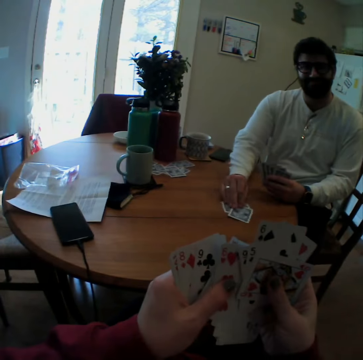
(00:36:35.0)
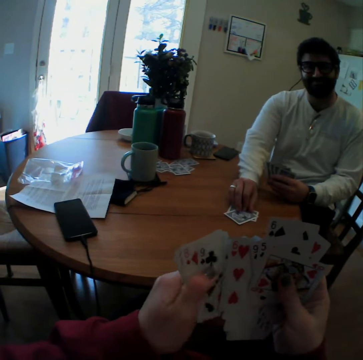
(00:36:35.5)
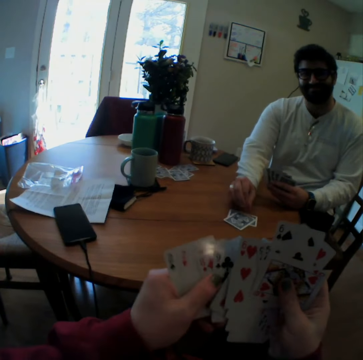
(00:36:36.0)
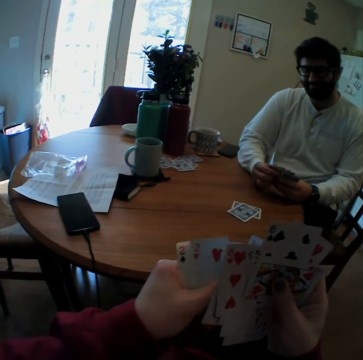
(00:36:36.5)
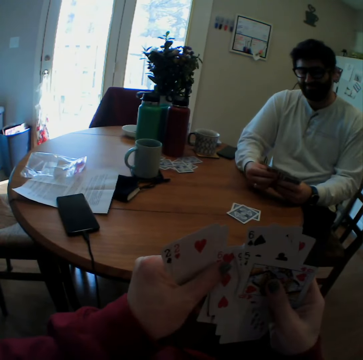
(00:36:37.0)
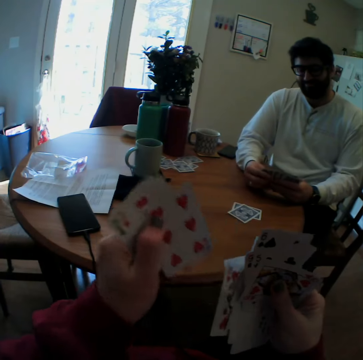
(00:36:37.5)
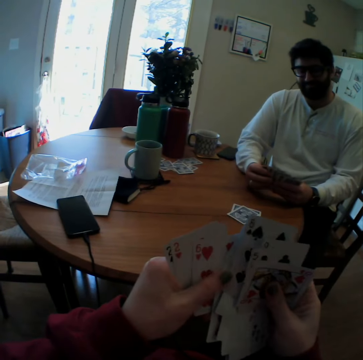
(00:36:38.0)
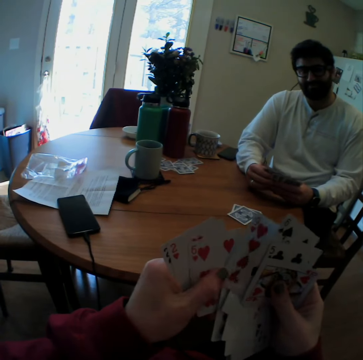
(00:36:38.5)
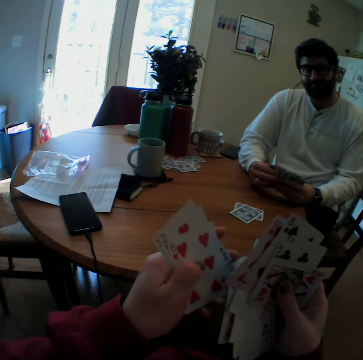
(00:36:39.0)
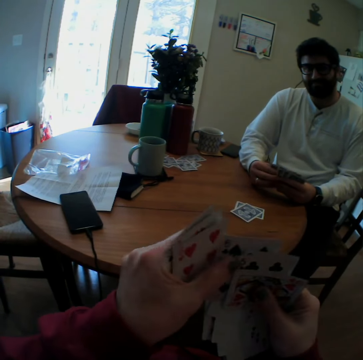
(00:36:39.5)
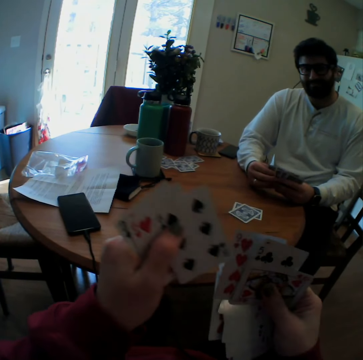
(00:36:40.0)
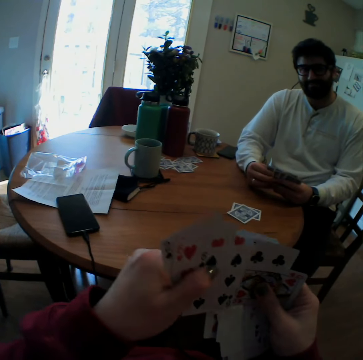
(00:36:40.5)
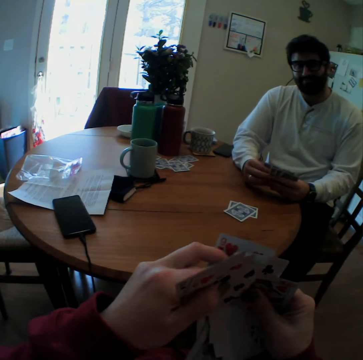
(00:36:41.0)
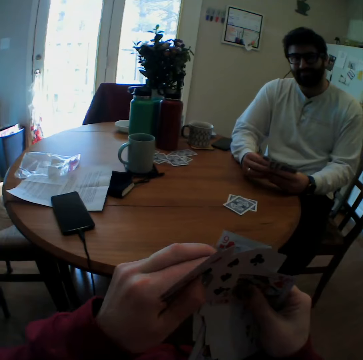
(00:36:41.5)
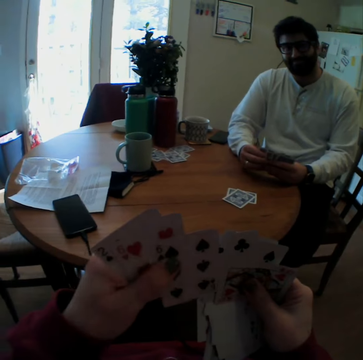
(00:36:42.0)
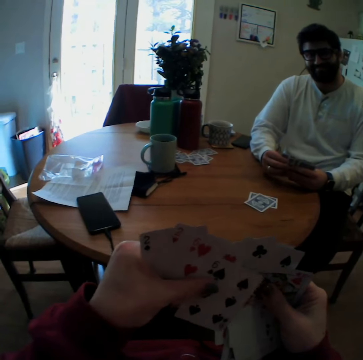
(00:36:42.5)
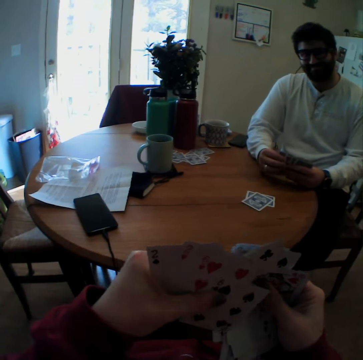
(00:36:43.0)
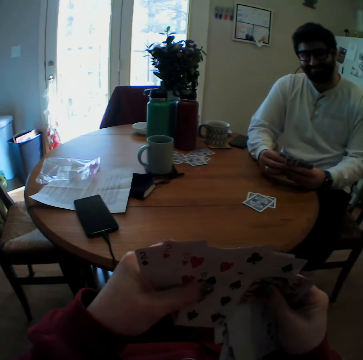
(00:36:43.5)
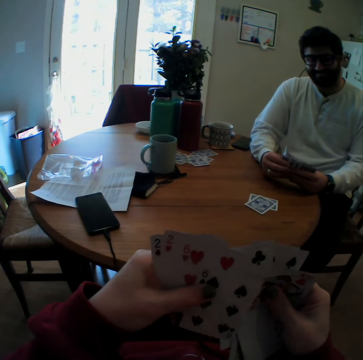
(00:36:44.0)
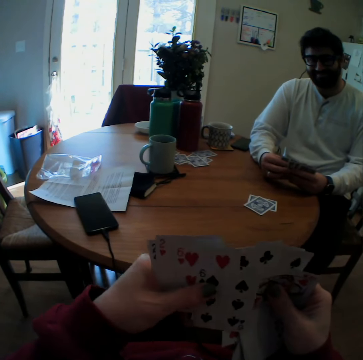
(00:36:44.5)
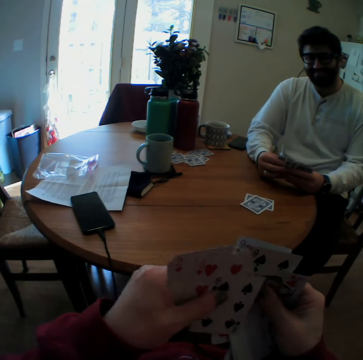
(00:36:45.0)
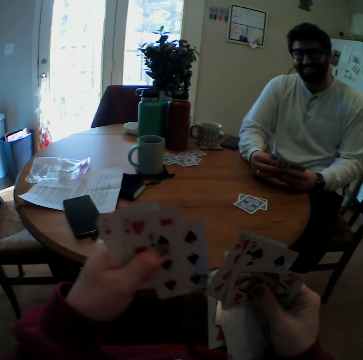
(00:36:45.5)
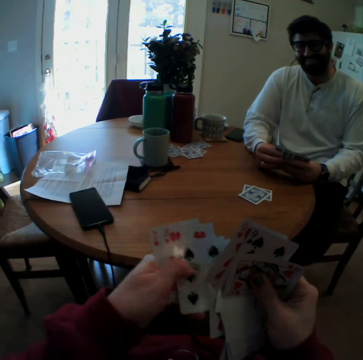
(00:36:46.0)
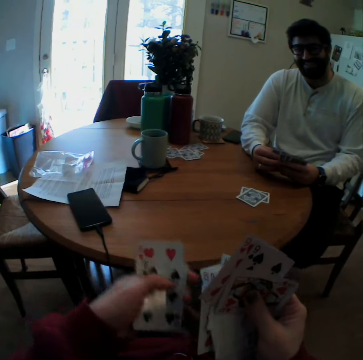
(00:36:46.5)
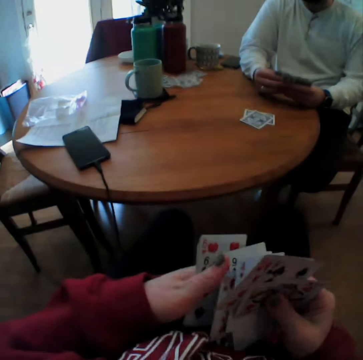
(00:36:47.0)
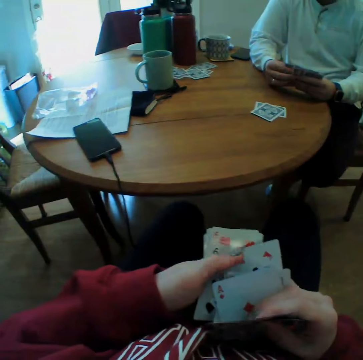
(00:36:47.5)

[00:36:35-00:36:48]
A man plays a card game with the camera wearer. The man puts a card on the table. The camera wearer counts cards. They giggle.

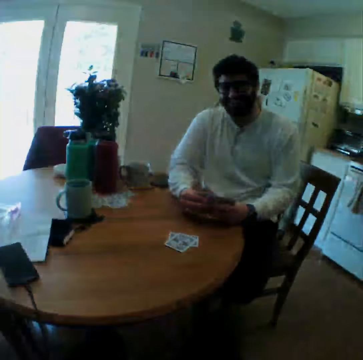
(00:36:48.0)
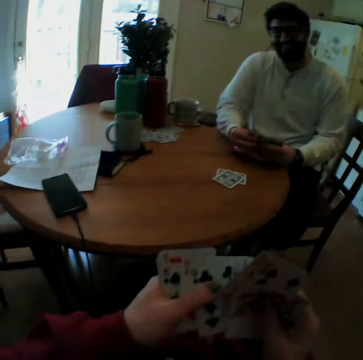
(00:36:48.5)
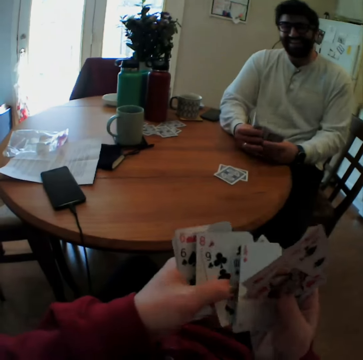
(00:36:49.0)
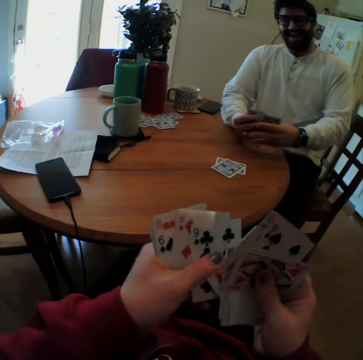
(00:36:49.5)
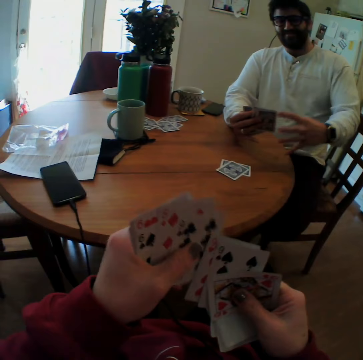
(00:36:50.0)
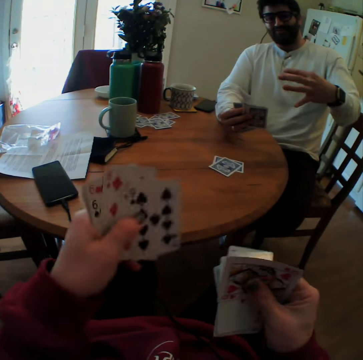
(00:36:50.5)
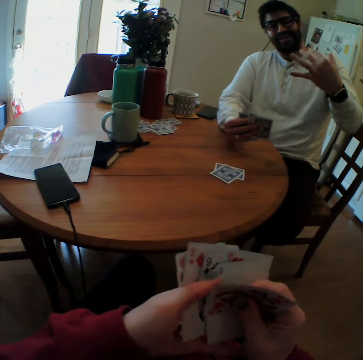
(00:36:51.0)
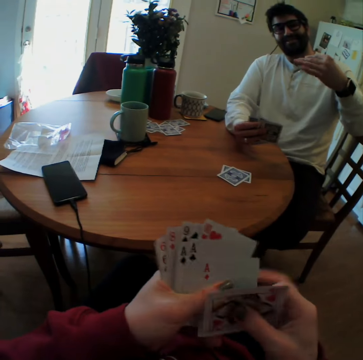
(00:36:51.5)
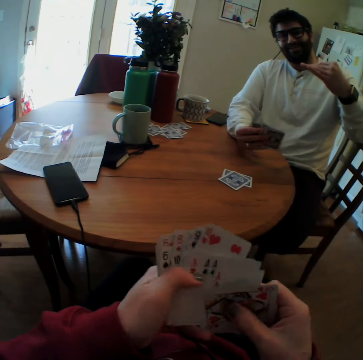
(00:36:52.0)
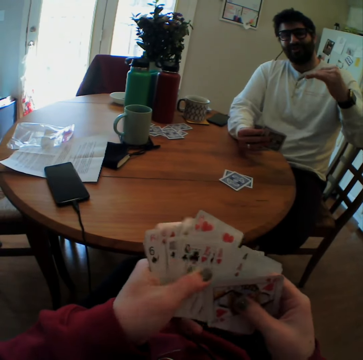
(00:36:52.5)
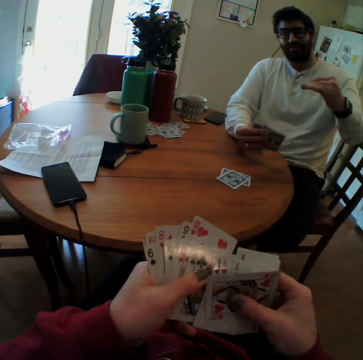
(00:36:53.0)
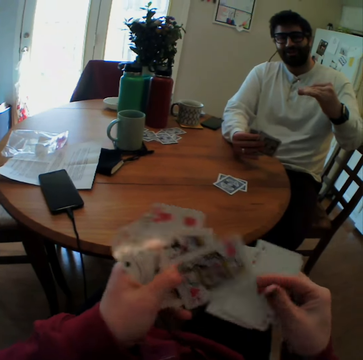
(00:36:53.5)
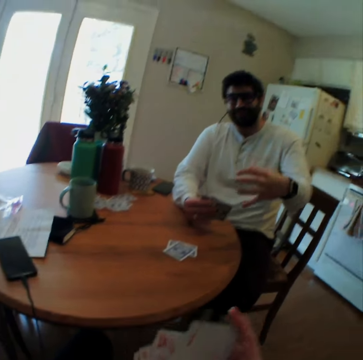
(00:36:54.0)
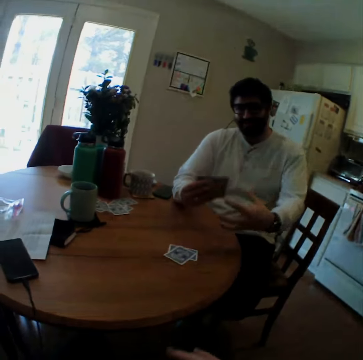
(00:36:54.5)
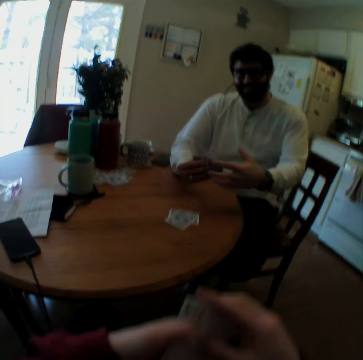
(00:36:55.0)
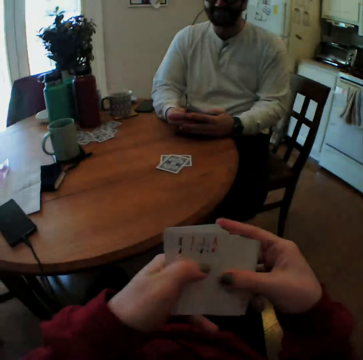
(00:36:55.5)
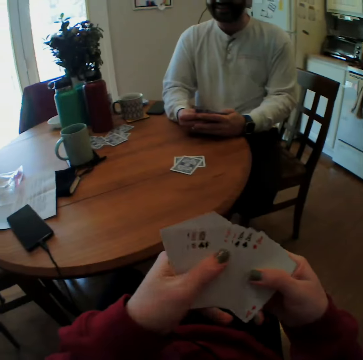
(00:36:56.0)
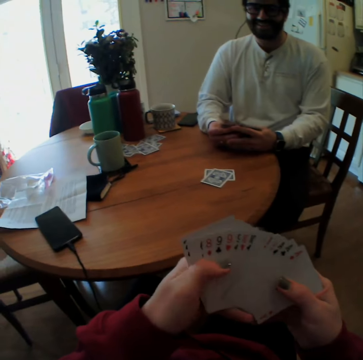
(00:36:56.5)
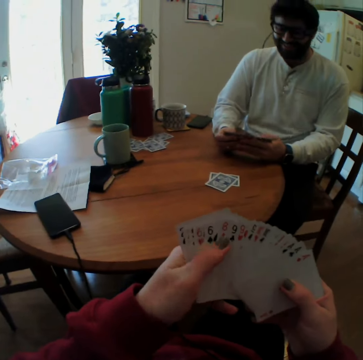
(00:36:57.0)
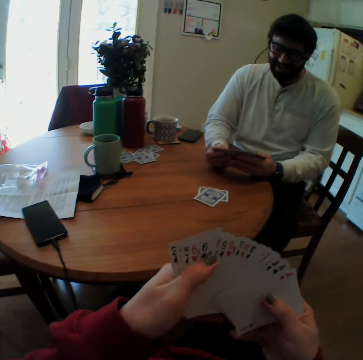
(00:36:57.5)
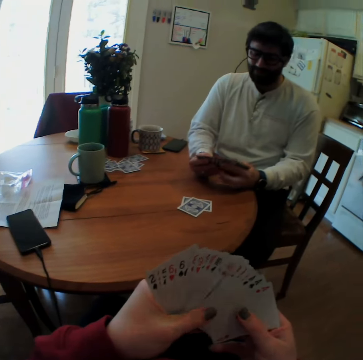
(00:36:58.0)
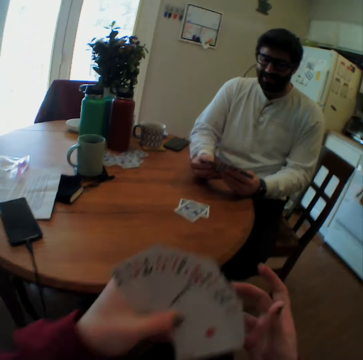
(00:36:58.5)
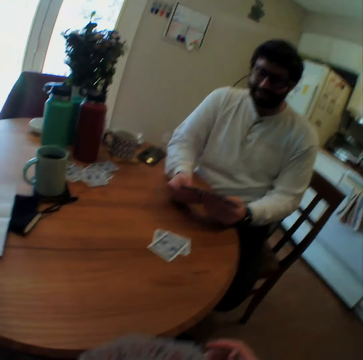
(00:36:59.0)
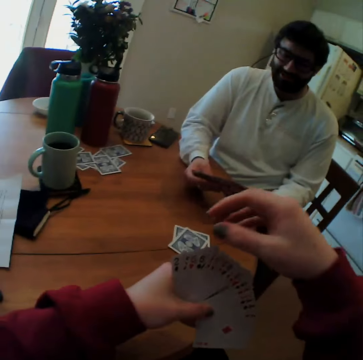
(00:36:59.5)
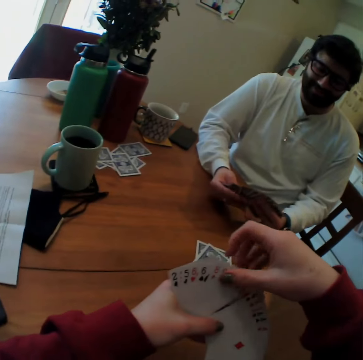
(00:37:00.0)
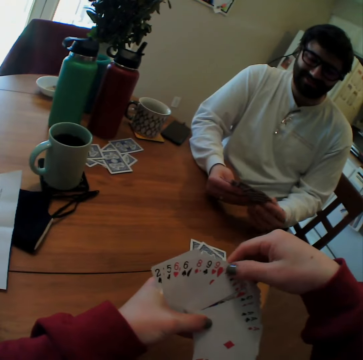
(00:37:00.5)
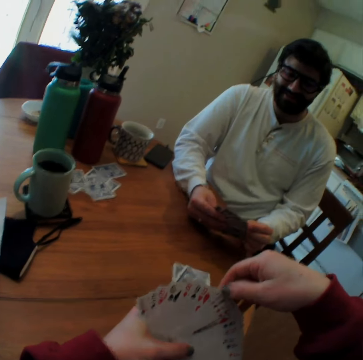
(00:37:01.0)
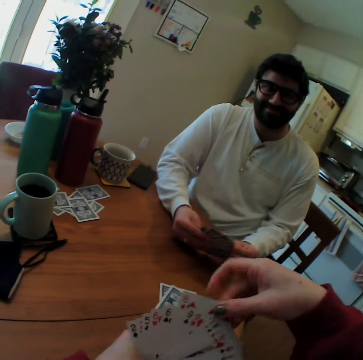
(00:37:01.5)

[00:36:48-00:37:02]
The camera wearer arranges playing cards. A man speaks. The man shows gestures with his hands. The man raises a hand. The camera wearer giggles. They speak. The man speaks. The camera wearer speaks.

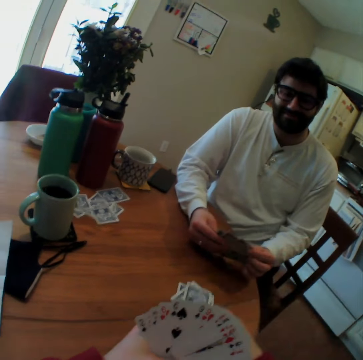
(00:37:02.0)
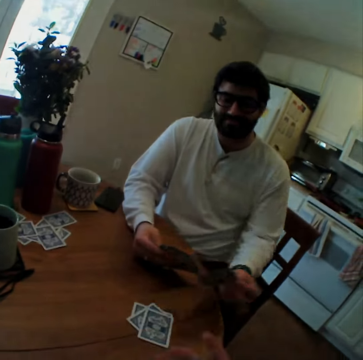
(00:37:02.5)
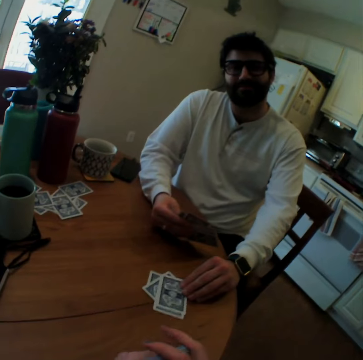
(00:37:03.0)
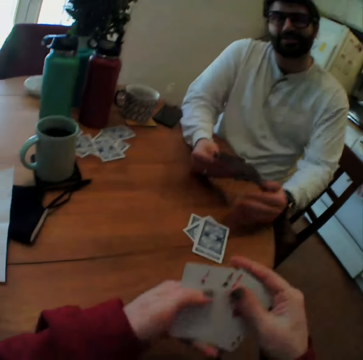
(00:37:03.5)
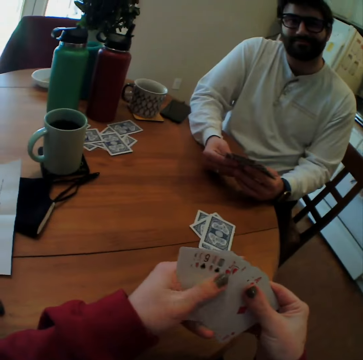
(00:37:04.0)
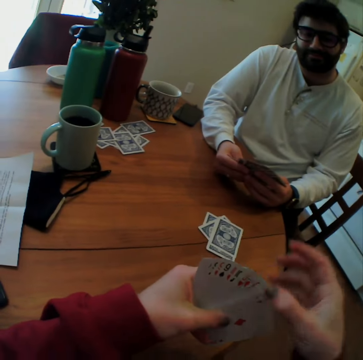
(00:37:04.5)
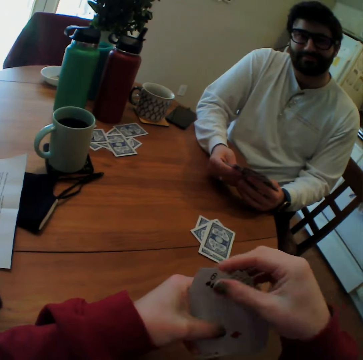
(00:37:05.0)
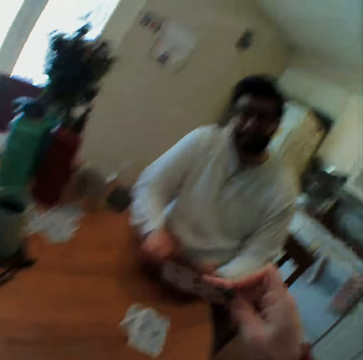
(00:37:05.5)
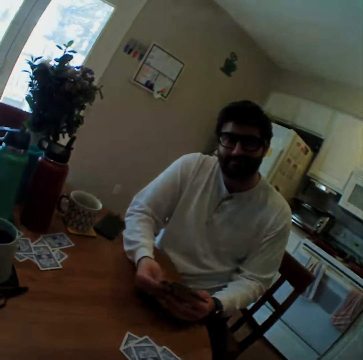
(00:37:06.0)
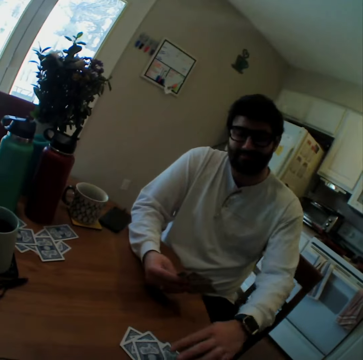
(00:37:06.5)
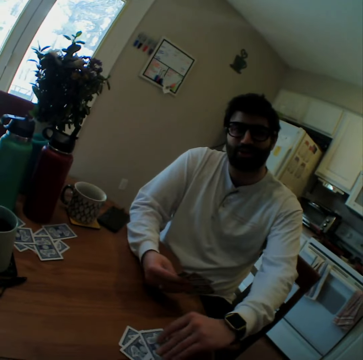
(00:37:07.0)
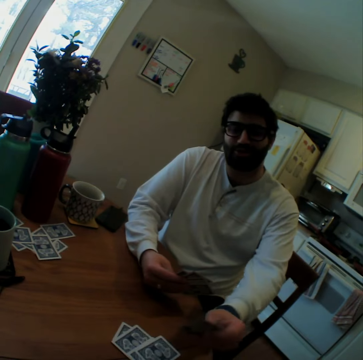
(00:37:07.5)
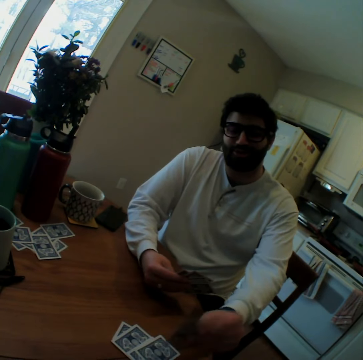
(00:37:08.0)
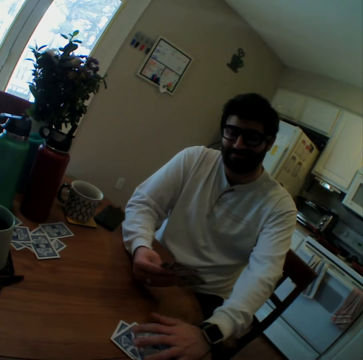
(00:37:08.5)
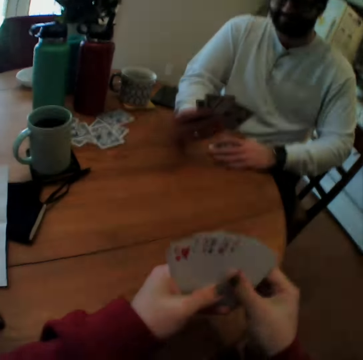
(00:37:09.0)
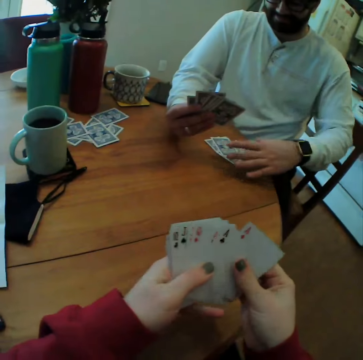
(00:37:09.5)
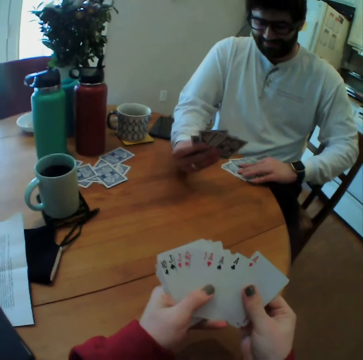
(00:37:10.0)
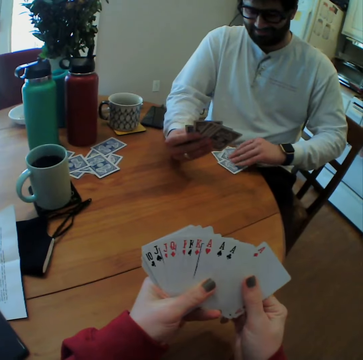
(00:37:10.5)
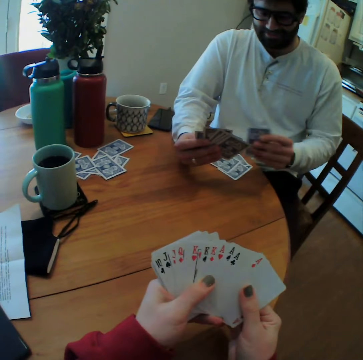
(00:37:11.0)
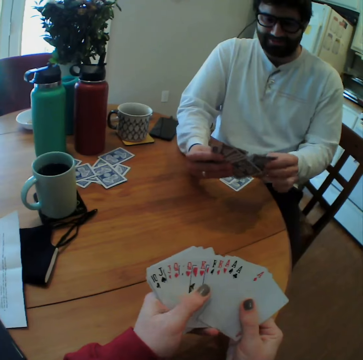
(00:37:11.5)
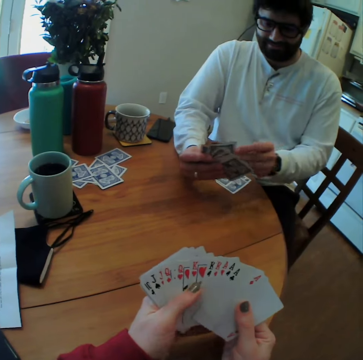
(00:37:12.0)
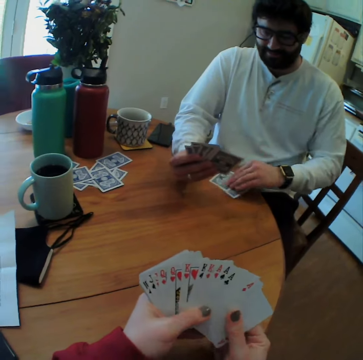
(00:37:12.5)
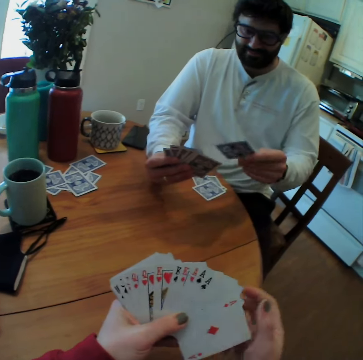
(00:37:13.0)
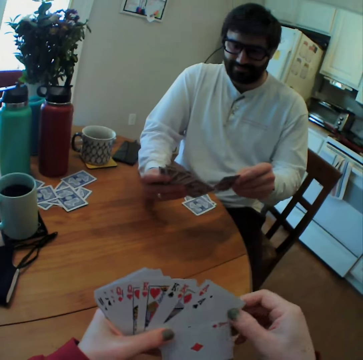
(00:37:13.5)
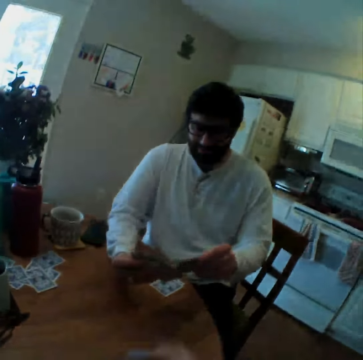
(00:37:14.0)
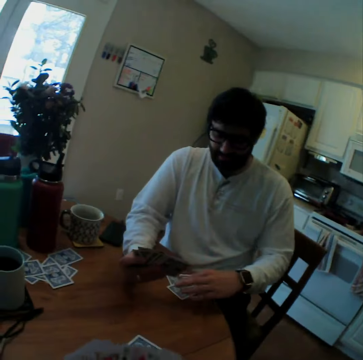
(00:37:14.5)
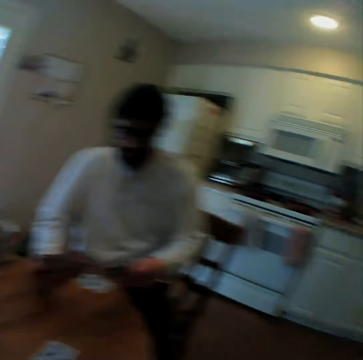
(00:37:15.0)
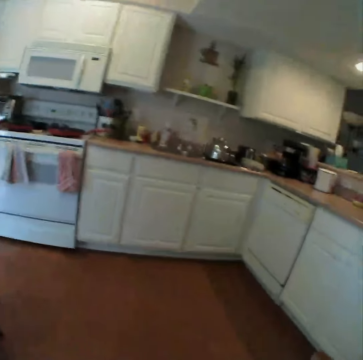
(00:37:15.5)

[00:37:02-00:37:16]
The camera wearer plays card games with a man. They put a card on a table. The man puts a card on the table. The camera wearer speaks. They pull a card. They put a card on the table. The man picks up a card. The man turns playing cards on the table. The man puts a card on the table. The man pulls cards. The camera wearer speaks. The man takes a playing card from the table. The man puts the playing cards together. The camera wearer speaks. The man takes another playing card from the table. The man looks at the card. The camera wearer plays a card game with the man. The man speaks. The camera wearer looks at a kitchen cabinet.
